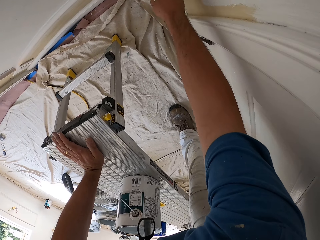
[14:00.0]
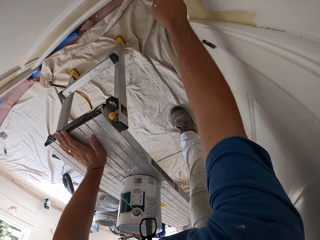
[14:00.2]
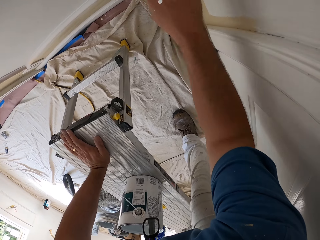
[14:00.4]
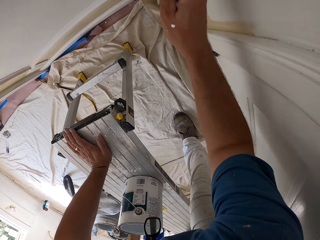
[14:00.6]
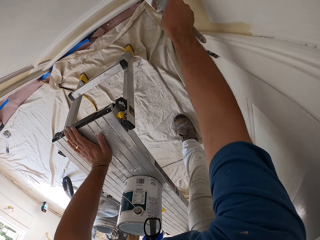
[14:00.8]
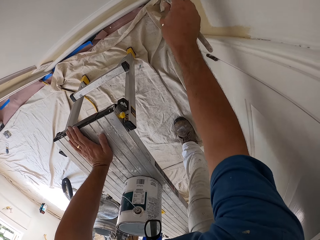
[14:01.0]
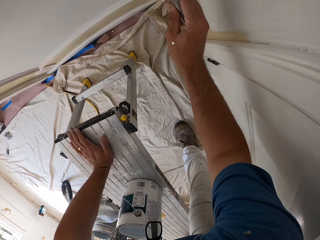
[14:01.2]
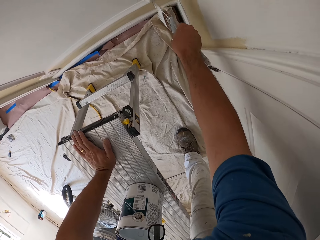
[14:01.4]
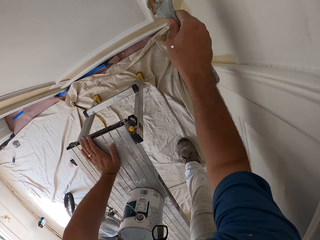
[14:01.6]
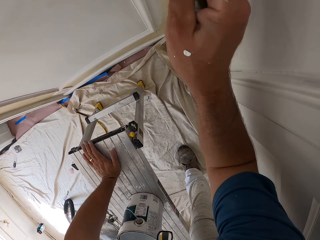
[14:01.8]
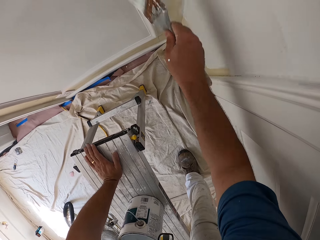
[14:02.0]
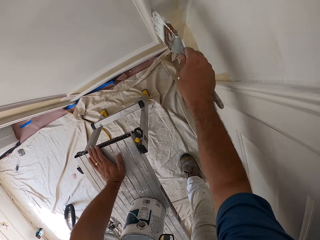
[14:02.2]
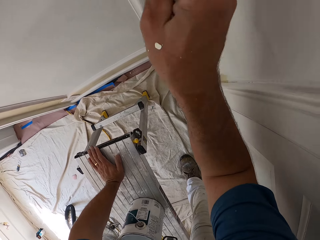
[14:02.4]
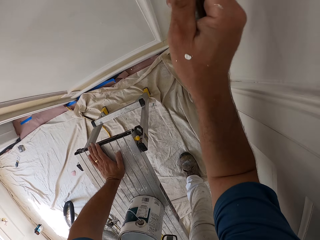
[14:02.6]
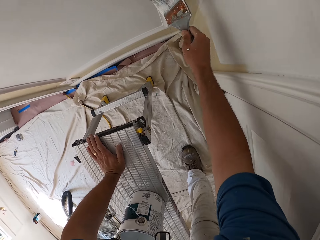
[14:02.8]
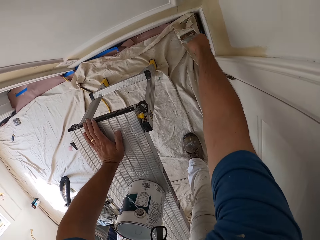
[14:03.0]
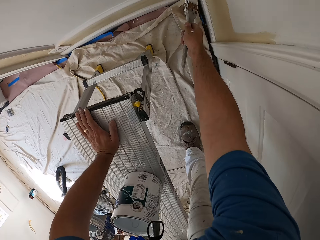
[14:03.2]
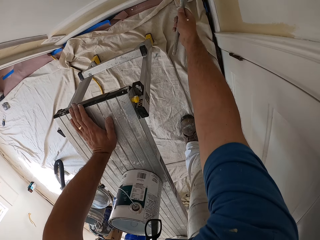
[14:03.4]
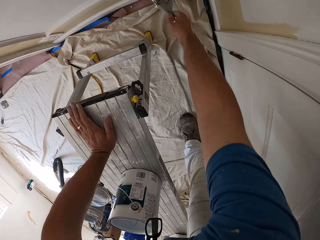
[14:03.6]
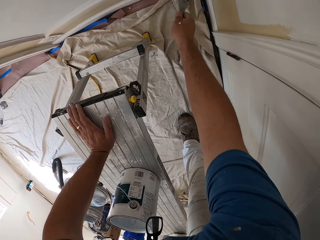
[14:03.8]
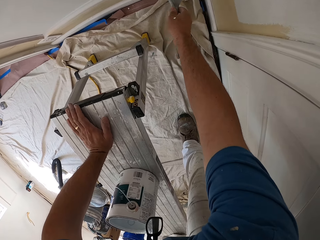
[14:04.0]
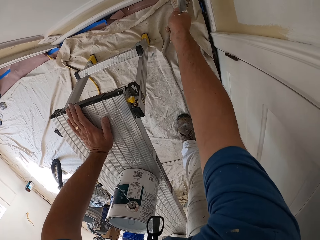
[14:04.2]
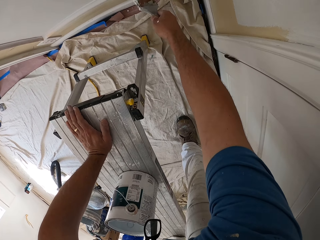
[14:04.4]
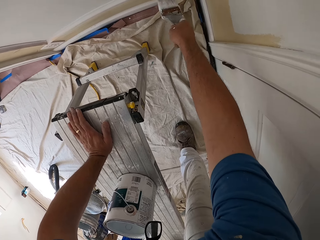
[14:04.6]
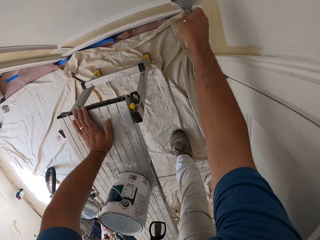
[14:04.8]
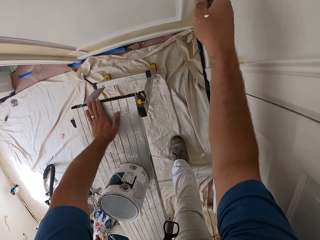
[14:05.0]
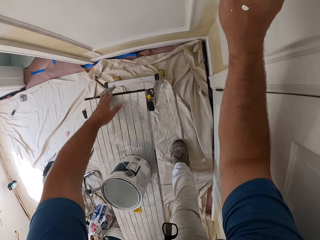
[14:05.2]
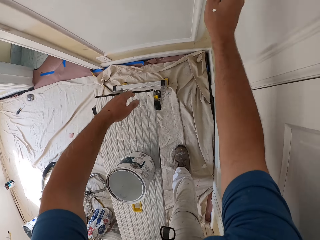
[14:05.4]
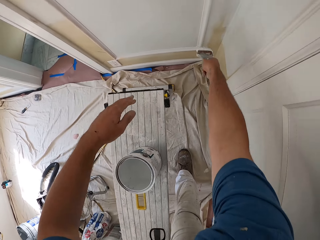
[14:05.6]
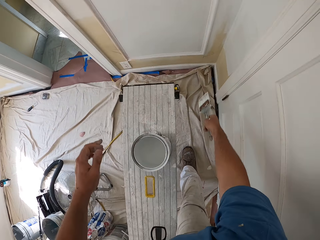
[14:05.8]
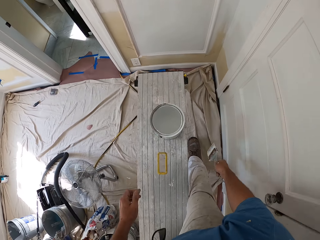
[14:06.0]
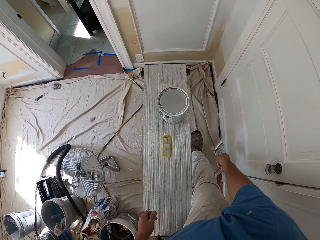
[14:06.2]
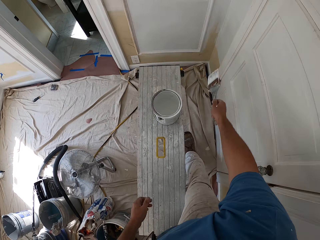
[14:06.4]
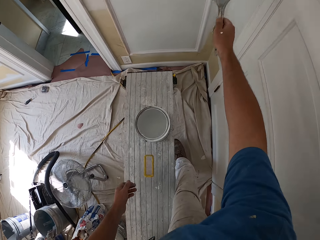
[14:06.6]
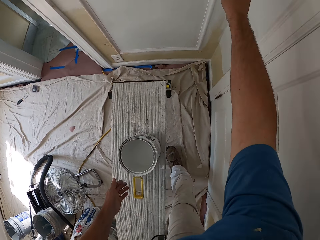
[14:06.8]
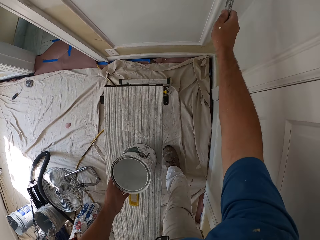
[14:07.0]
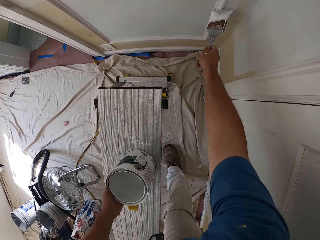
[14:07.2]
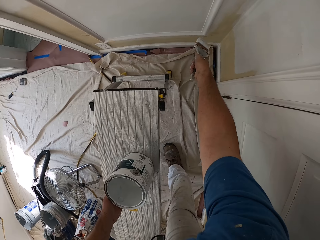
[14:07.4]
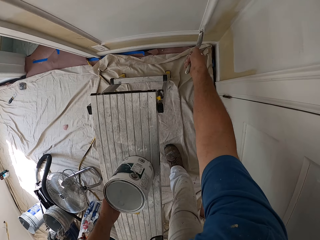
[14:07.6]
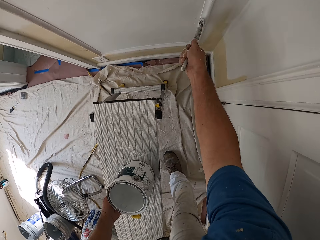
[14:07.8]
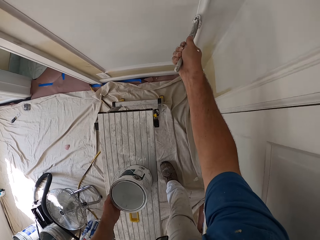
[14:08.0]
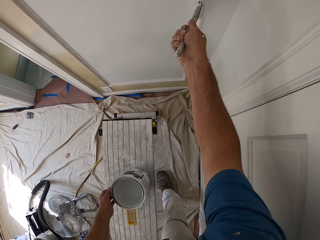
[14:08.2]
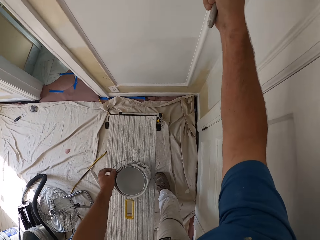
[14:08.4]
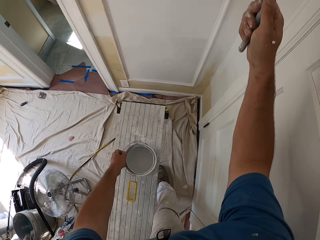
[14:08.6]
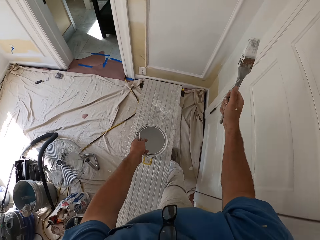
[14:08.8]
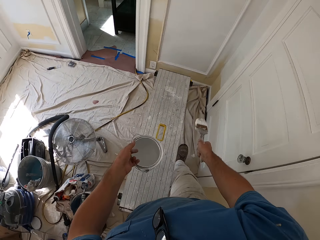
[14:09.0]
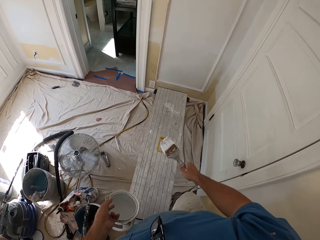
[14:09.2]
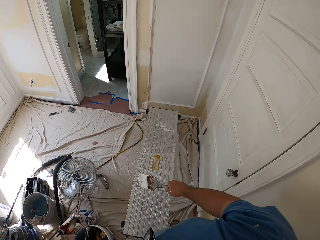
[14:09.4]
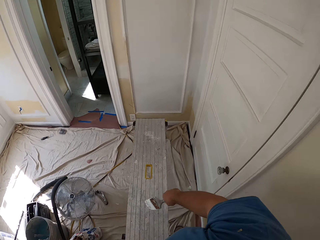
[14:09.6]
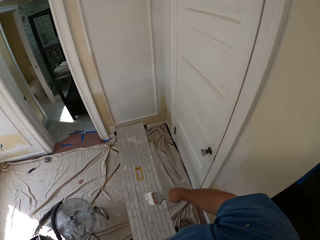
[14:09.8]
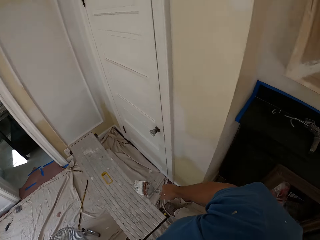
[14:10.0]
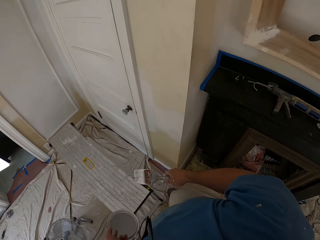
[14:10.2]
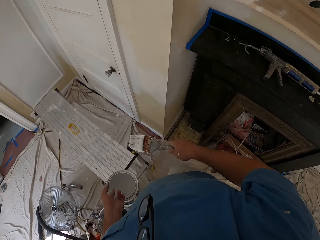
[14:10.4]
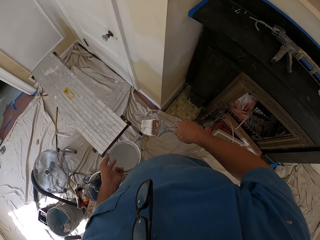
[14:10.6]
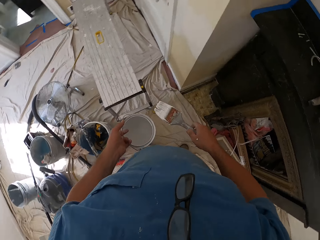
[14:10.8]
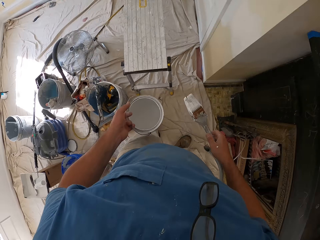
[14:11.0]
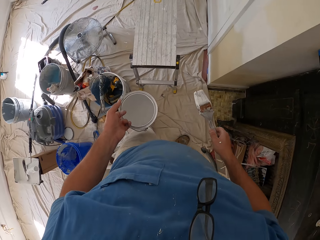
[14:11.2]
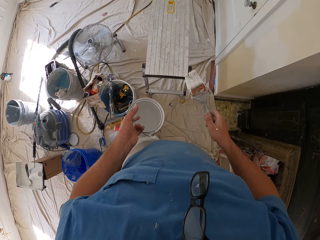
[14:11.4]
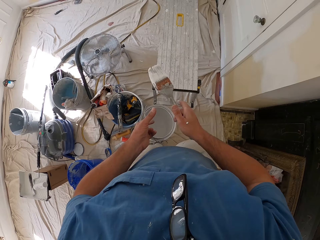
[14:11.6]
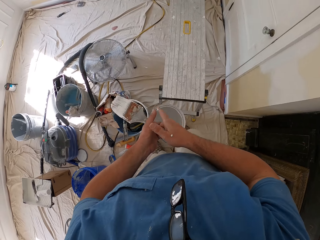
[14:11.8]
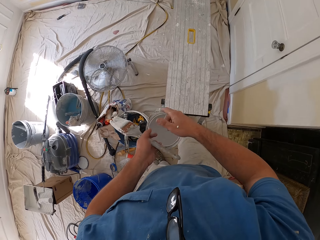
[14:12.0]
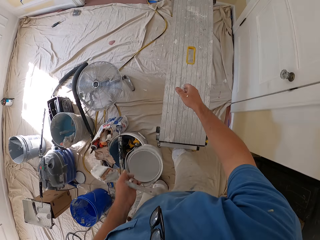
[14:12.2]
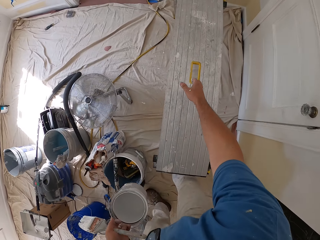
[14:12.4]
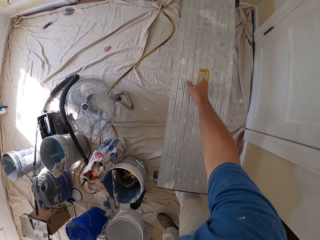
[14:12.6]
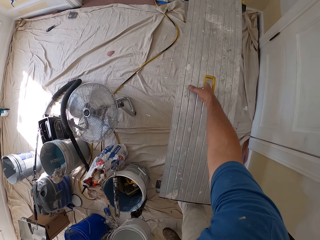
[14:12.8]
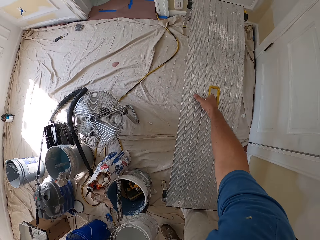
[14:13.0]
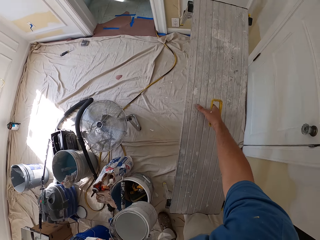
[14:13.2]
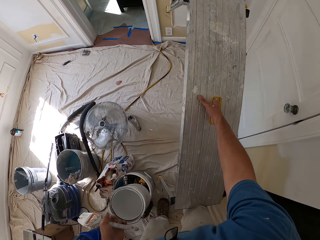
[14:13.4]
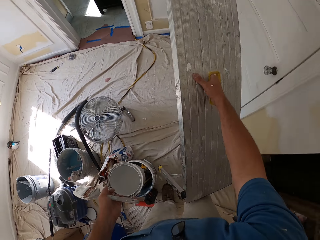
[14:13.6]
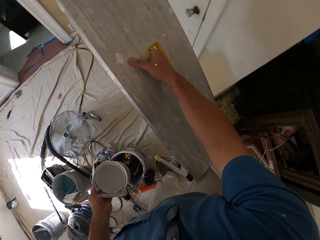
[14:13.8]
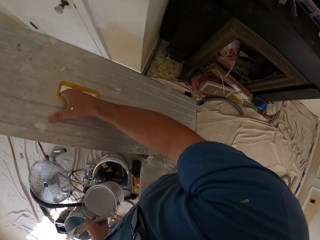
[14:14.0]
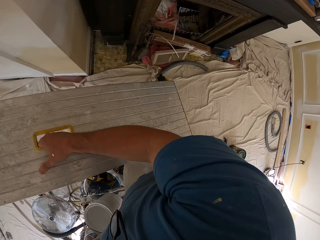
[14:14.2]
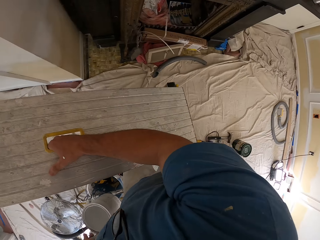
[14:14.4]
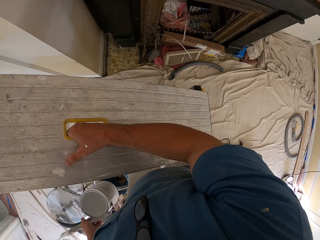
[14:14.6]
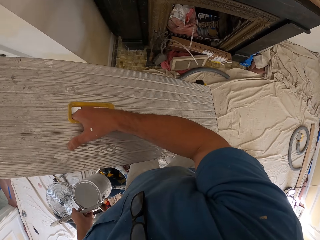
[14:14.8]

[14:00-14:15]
The camera wearer picks up the paint can. He carries the paint can from the bench with his left hand. He walks around the room. He passes the brush in his right hand to his left hand. He picks up the table. He carries the bench with his right hand to another part of the room.

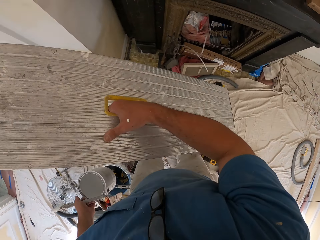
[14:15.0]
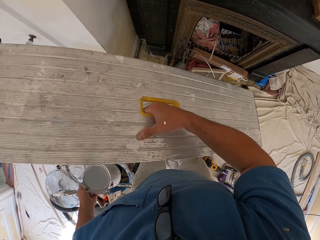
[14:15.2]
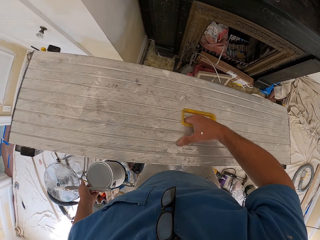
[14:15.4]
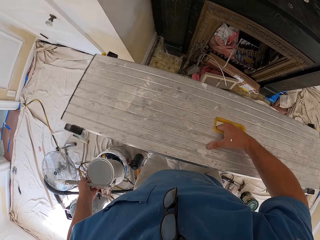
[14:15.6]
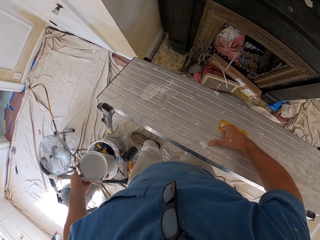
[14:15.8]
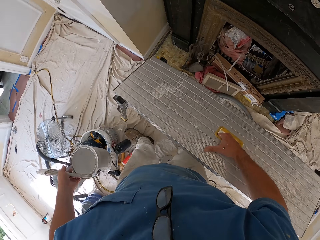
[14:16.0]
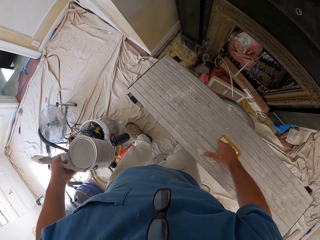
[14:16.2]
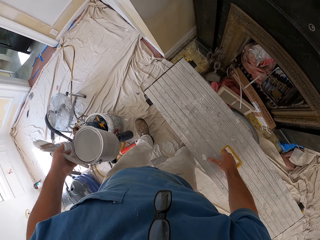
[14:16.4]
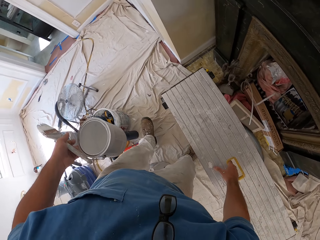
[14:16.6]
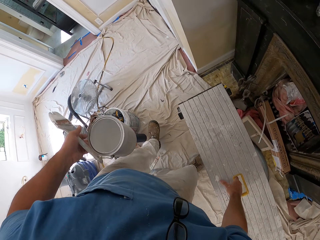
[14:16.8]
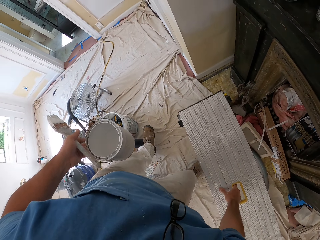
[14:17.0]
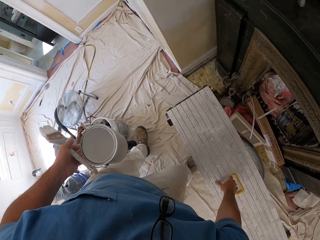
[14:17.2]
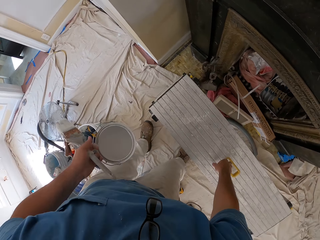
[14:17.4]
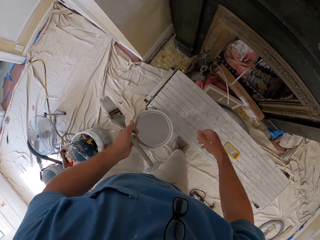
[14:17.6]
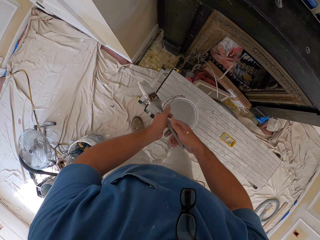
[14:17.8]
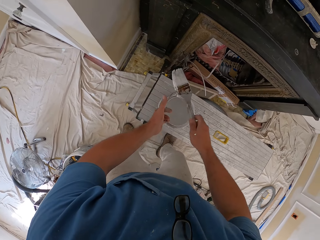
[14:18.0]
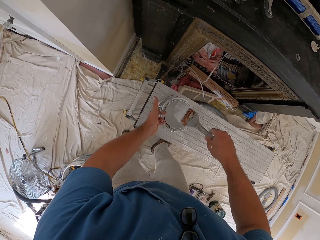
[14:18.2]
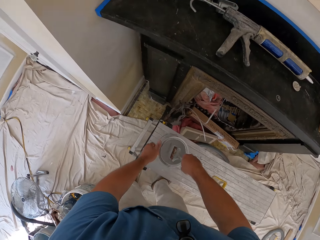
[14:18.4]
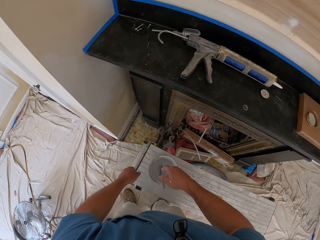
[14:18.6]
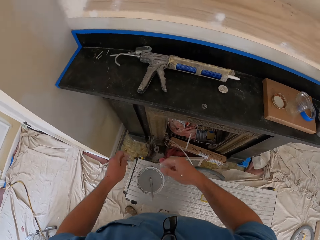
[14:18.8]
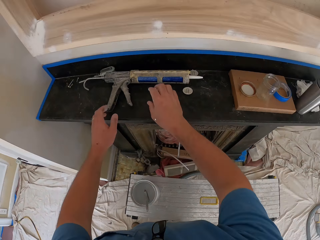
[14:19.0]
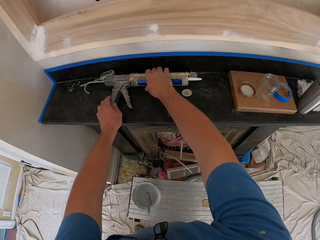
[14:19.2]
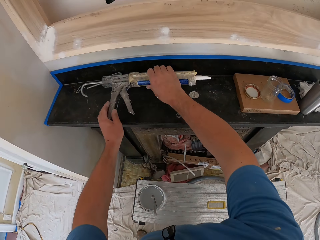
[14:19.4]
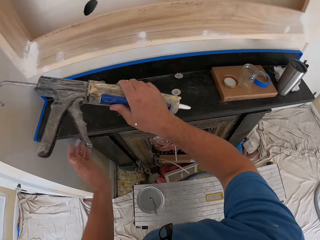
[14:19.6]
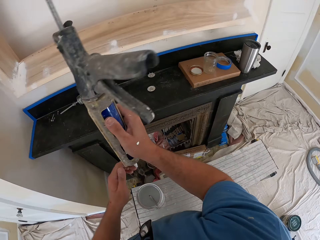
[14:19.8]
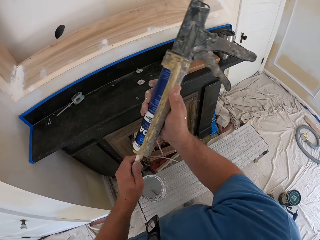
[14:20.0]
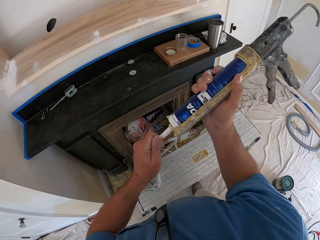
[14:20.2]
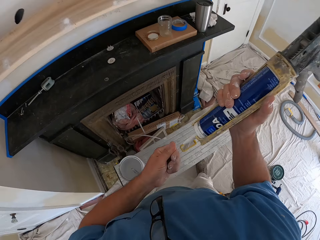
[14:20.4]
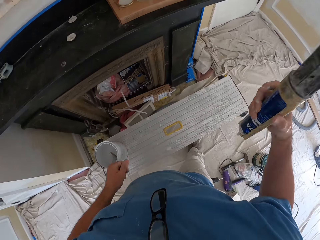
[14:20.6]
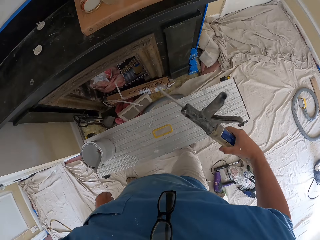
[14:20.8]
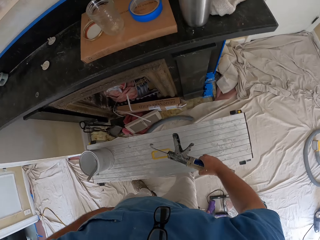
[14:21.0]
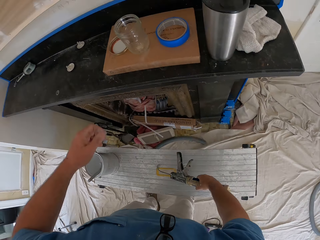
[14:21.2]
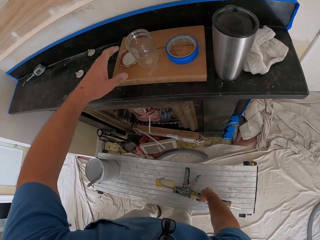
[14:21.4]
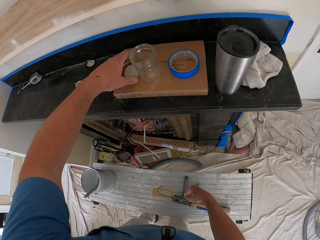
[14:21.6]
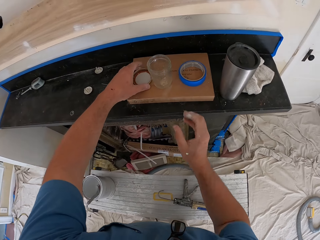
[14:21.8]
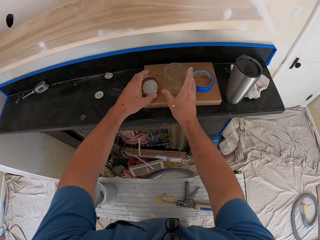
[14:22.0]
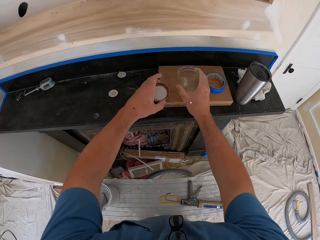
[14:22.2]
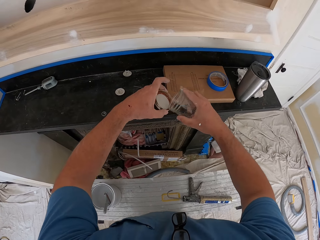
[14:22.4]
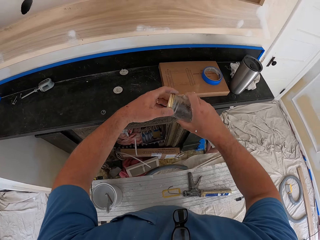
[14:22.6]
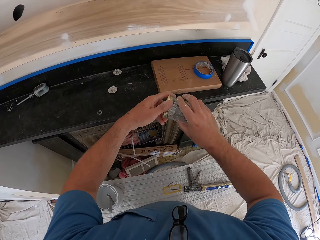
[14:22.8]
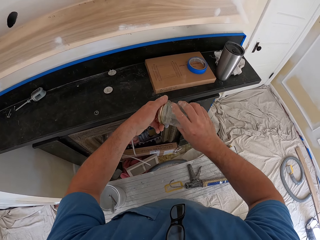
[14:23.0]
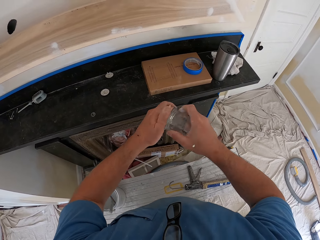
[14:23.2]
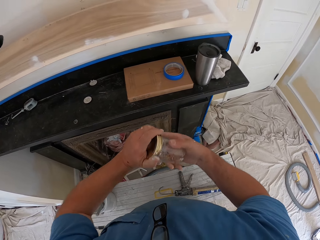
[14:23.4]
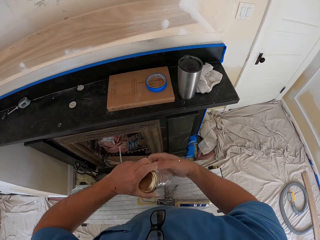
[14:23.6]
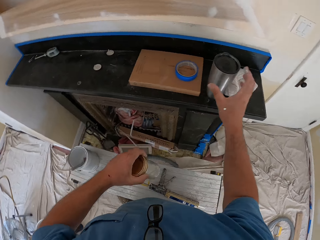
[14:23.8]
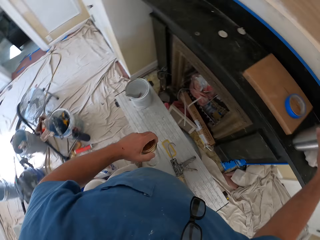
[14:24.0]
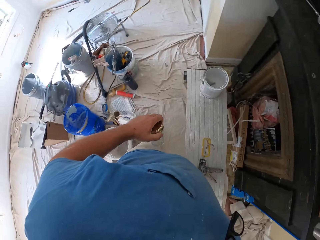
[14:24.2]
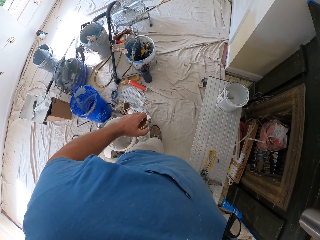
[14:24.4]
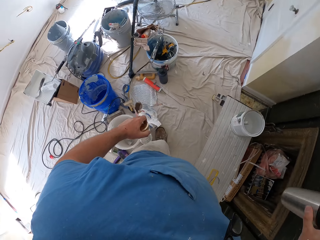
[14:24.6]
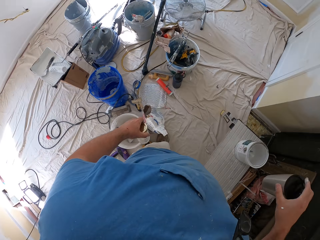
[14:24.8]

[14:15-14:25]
The camera wearer drops the bench on the floor in another corner of the room. He drops the paint can in his left hand on the bench. He drops the paint brush into the paint can and dips the brush in the paint. He picks up a caulking gun or construction adhesive gun with both hands. He removes the construction adhesive gun tip. He opens the caulking gun with his left hand. He drops the caulking gun on the bench with his right hand. He picks up a tin cover on the shelf with his left hand. He picks up the tin with his right hand on the shelf. He covers the tin with the tin cover. He picks up a cup on the shelf.
